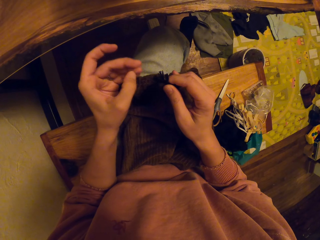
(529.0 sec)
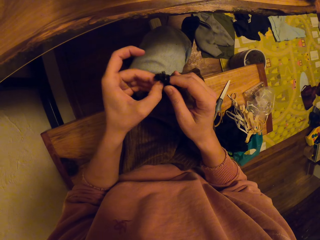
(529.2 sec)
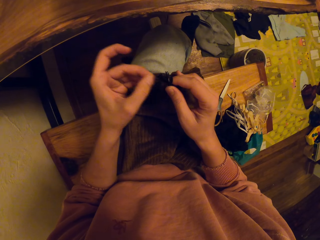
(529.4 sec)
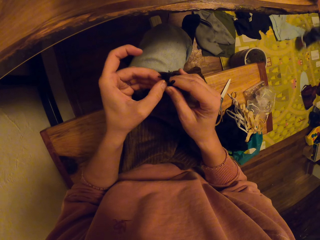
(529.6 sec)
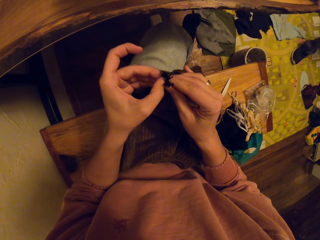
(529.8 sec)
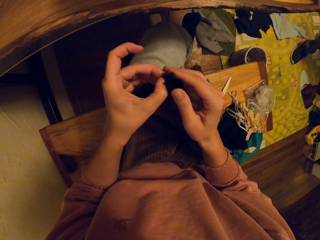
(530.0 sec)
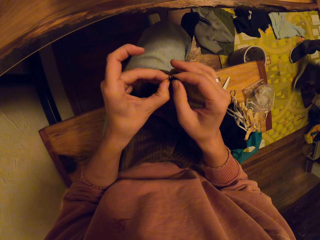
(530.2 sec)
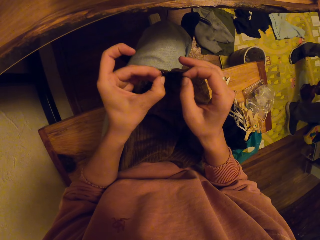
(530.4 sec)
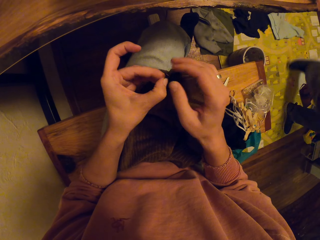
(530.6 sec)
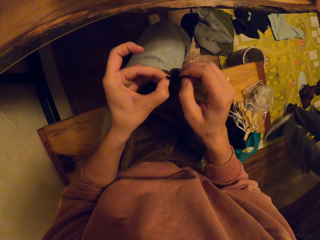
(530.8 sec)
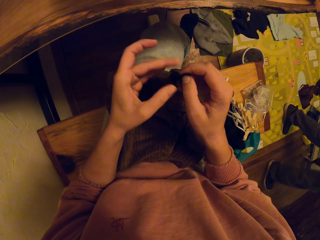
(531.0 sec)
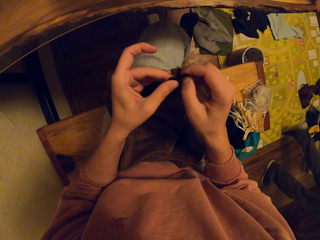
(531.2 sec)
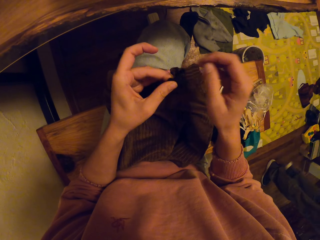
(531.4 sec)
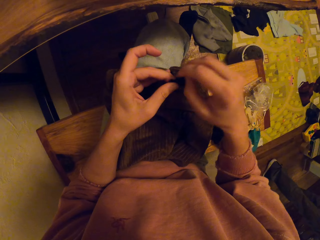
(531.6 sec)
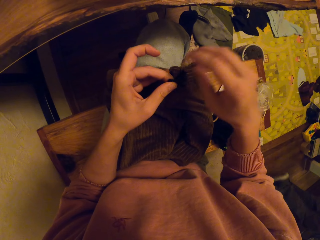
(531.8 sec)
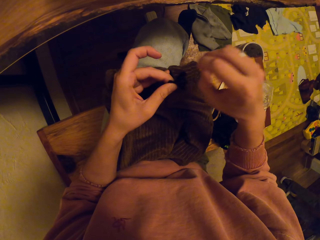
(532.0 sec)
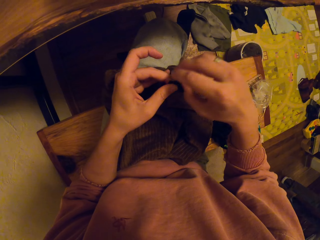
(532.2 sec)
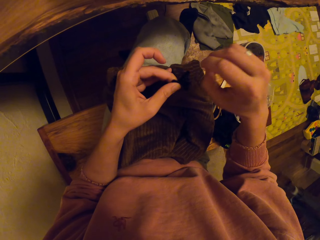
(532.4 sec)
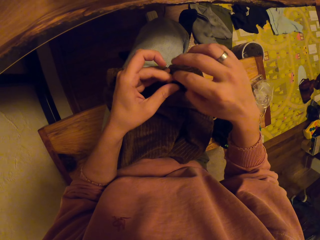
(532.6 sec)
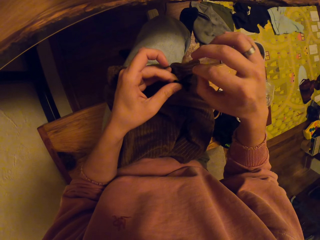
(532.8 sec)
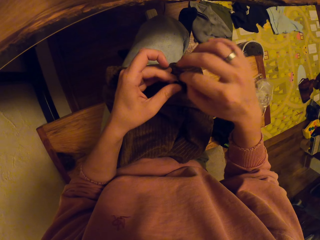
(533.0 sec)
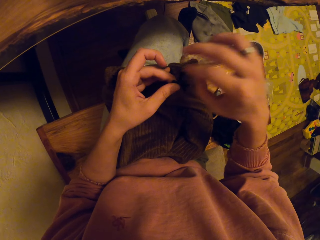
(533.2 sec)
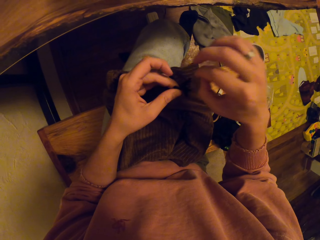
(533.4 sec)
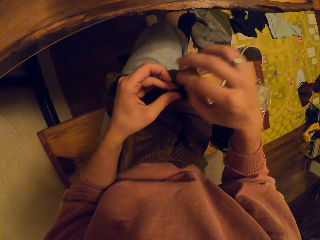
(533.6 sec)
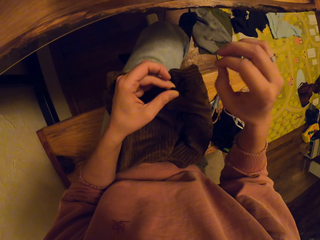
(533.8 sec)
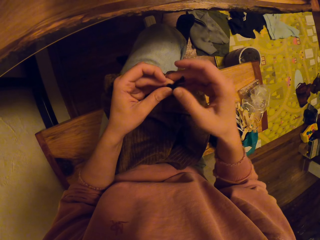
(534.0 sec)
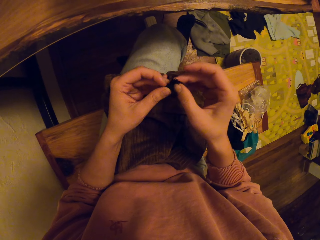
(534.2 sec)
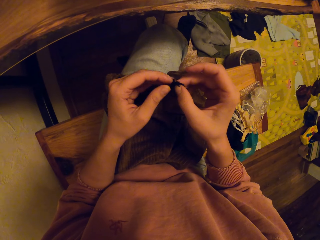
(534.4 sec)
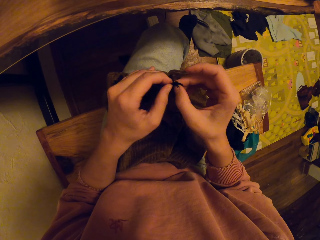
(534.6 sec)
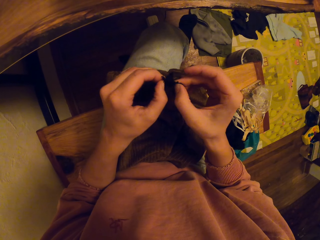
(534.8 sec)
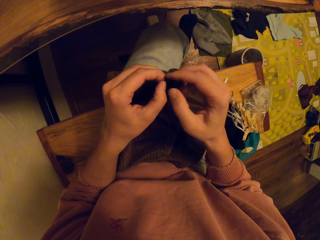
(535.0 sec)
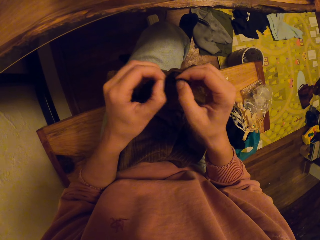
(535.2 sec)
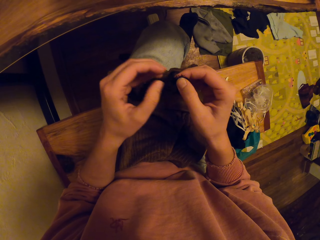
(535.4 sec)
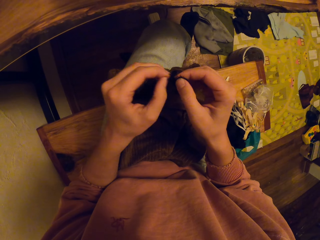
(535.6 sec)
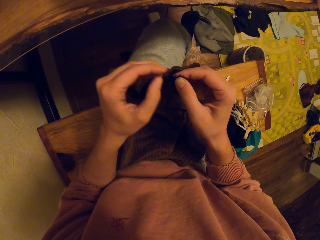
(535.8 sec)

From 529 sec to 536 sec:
The camera wearer brushes the string cloth.

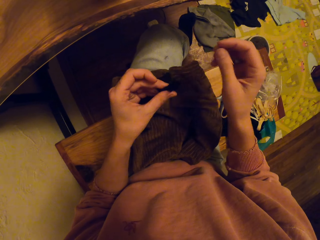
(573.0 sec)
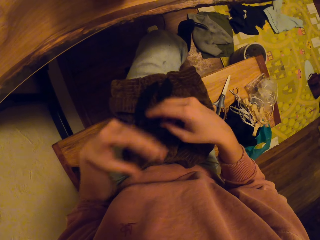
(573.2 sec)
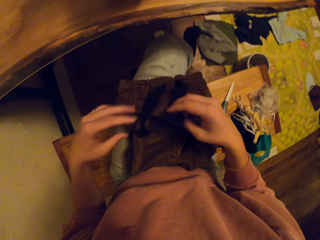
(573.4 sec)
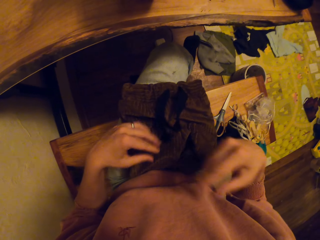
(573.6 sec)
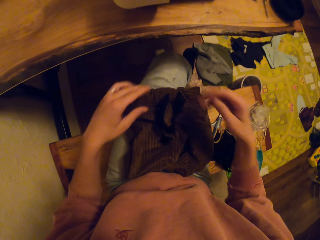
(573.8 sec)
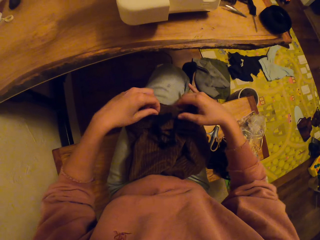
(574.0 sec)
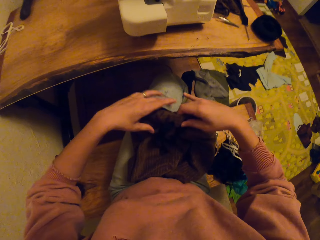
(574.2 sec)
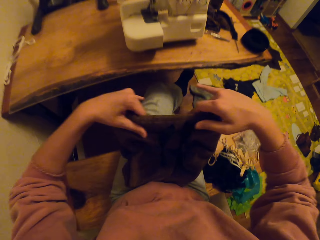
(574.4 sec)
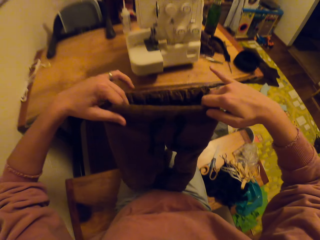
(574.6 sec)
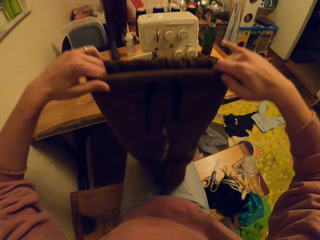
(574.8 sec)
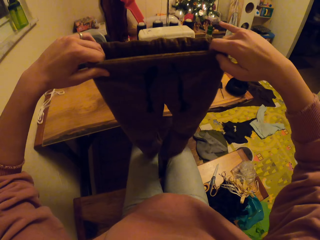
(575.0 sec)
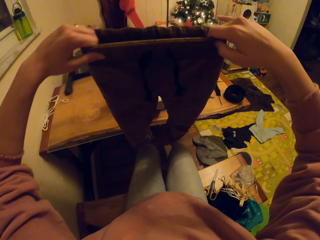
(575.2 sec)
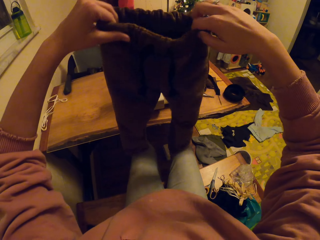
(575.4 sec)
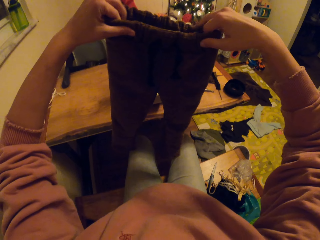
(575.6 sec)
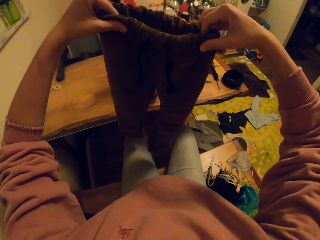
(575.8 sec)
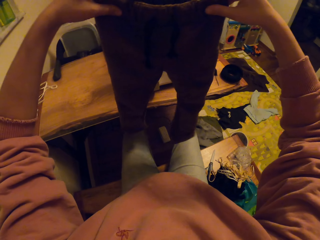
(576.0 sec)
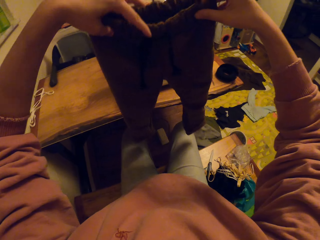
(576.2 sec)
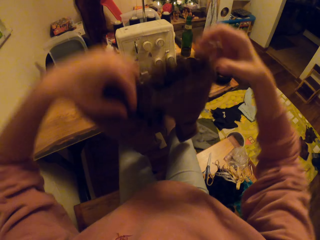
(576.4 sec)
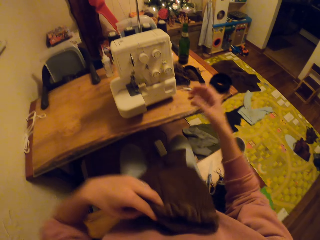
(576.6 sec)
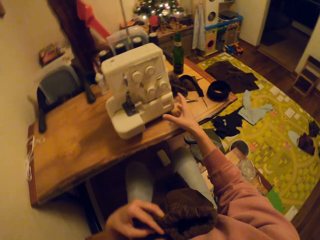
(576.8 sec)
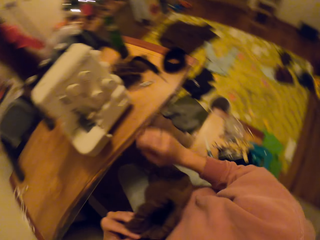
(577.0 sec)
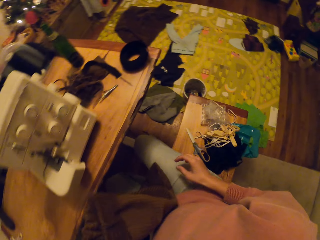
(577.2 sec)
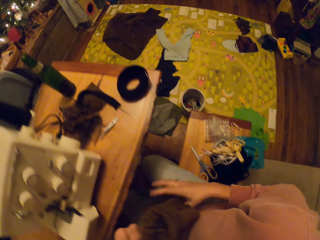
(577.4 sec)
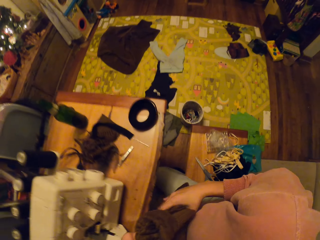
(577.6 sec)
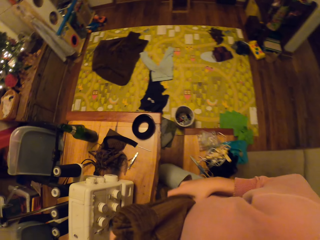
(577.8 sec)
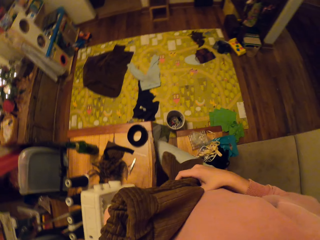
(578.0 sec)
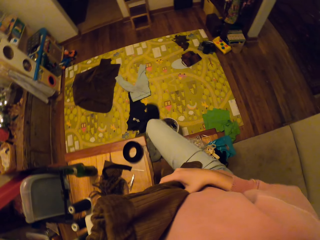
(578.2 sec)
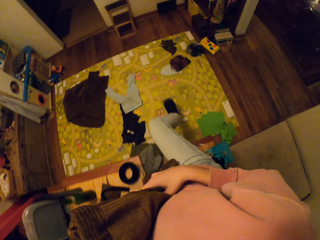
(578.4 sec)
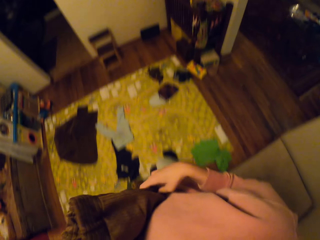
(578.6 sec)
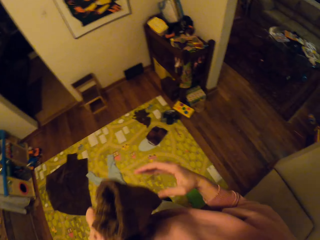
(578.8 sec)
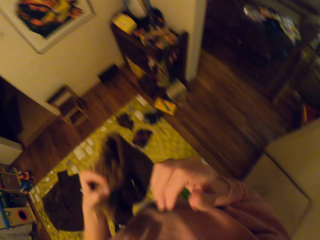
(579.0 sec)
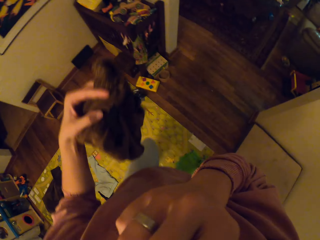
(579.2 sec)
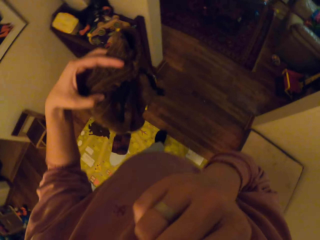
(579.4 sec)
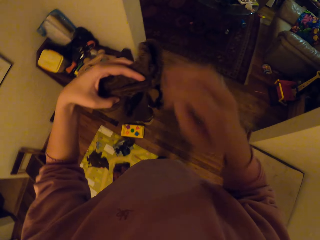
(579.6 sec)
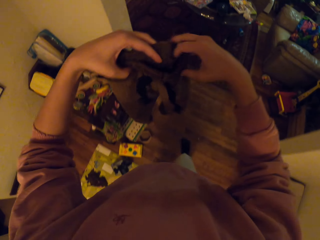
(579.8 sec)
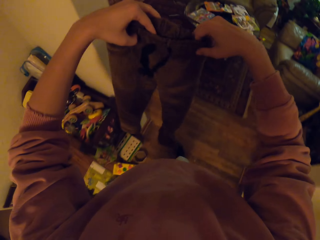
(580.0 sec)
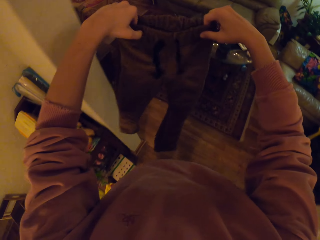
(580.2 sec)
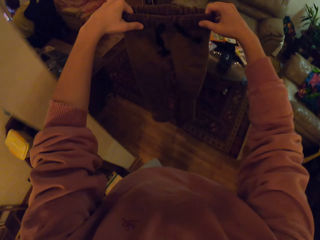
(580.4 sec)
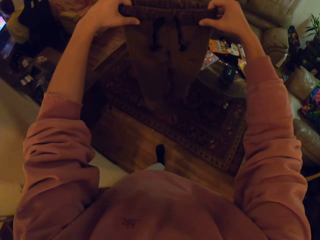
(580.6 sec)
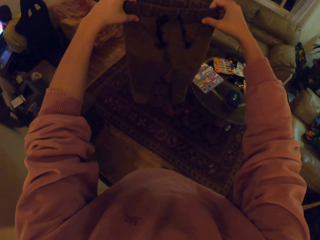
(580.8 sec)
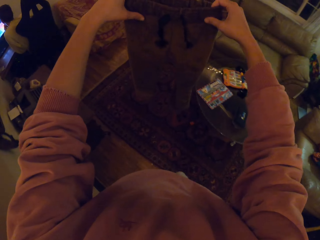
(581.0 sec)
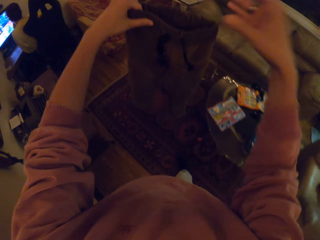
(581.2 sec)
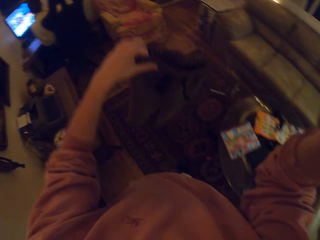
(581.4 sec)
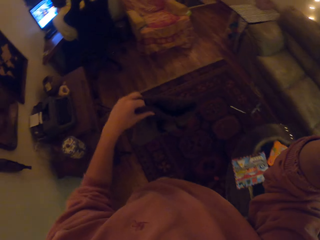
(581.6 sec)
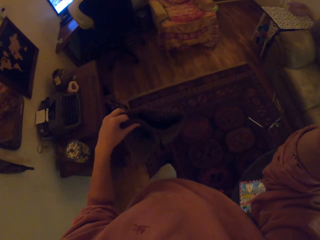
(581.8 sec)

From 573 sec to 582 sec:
The camera wearer lifts the trouser up. They stand up, walk around, and enter the living room.
